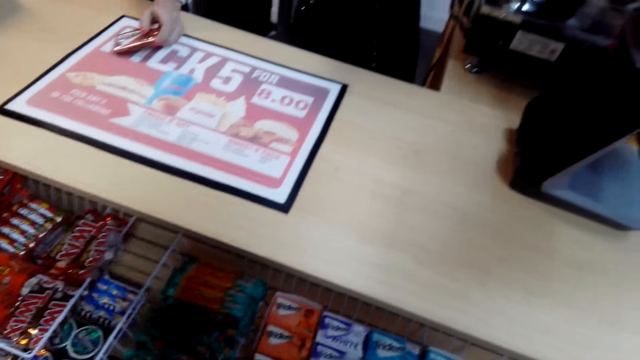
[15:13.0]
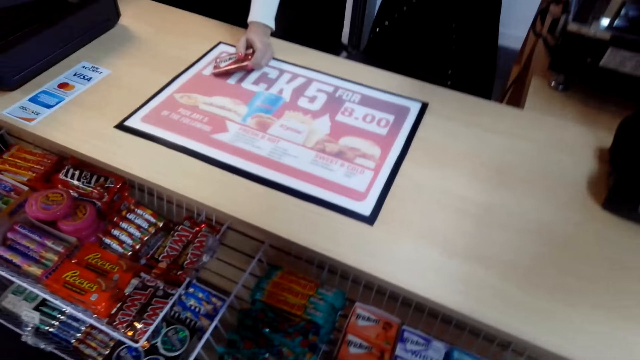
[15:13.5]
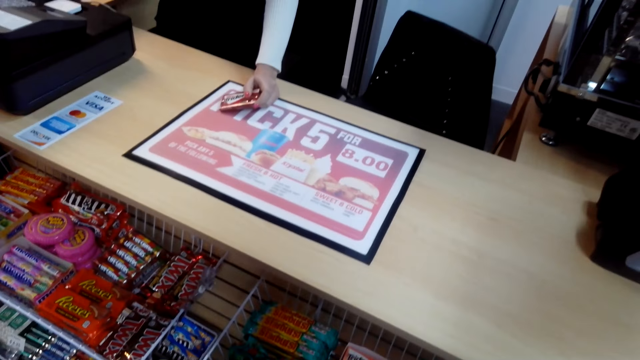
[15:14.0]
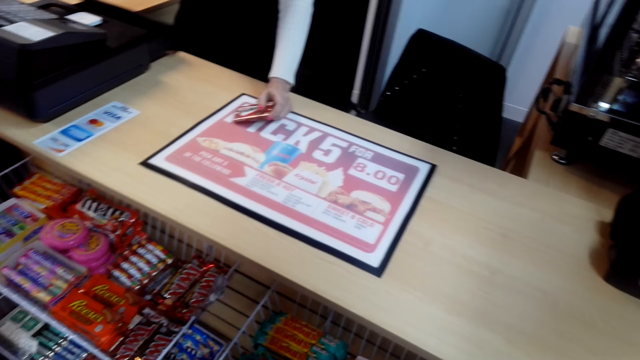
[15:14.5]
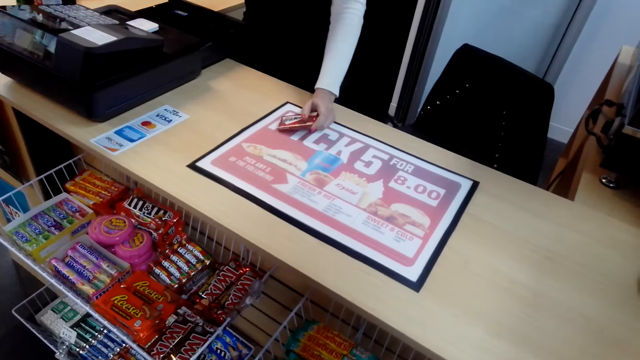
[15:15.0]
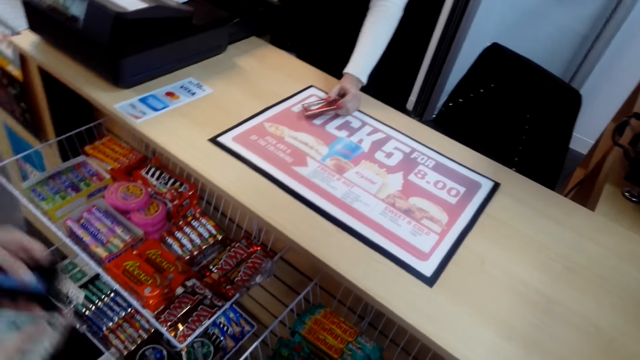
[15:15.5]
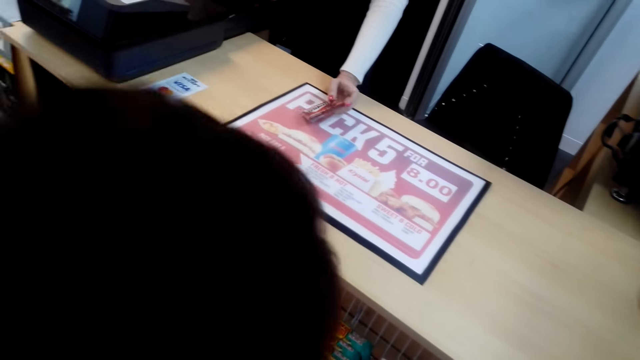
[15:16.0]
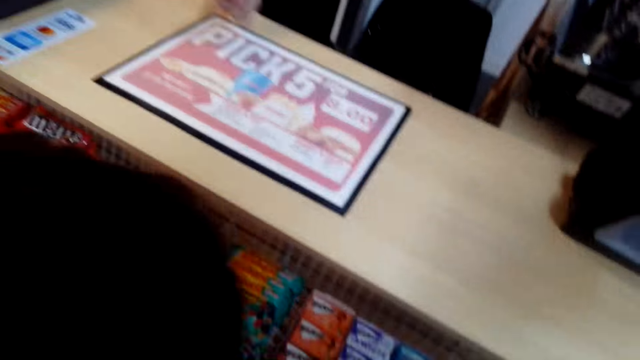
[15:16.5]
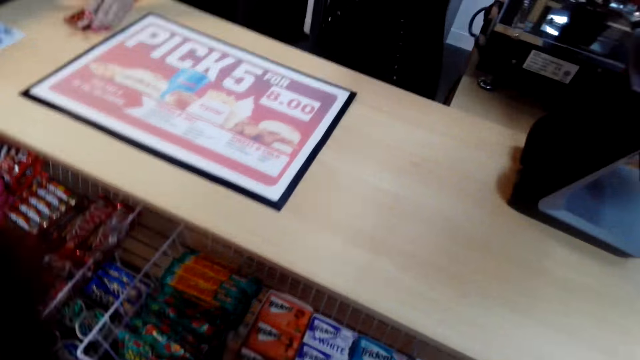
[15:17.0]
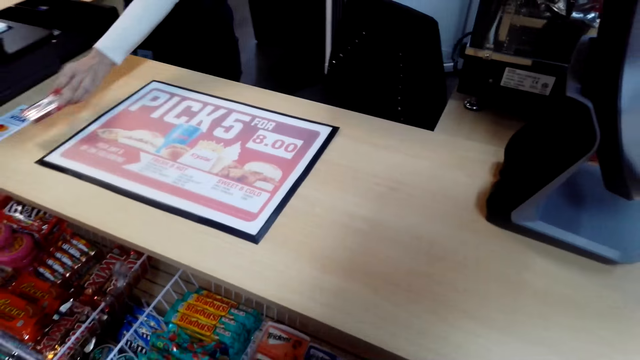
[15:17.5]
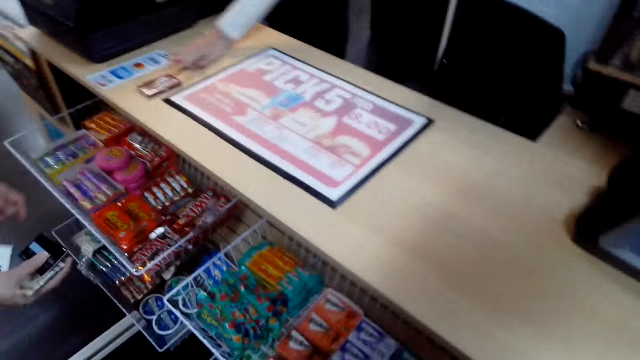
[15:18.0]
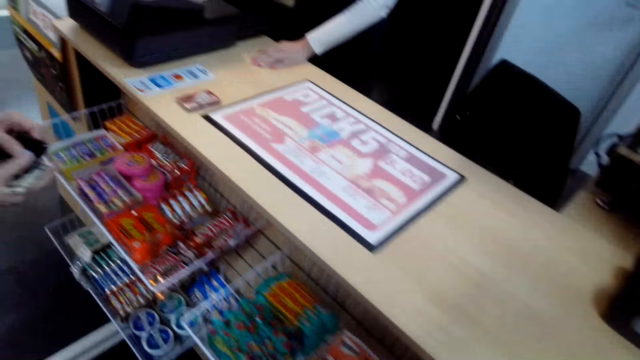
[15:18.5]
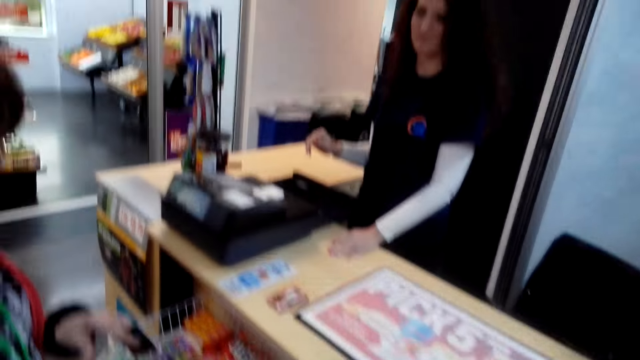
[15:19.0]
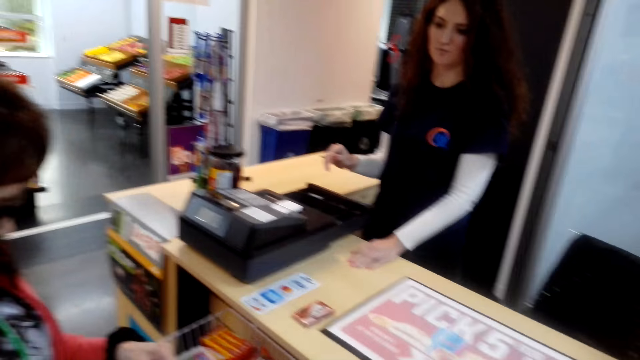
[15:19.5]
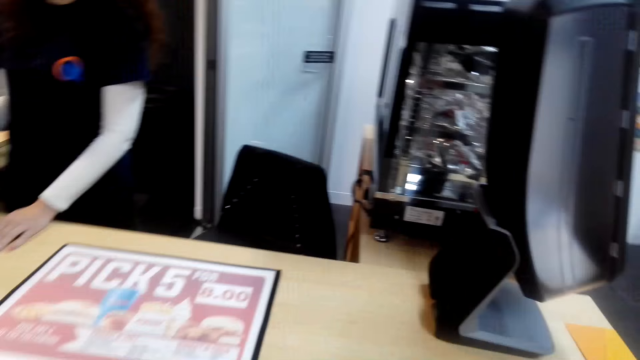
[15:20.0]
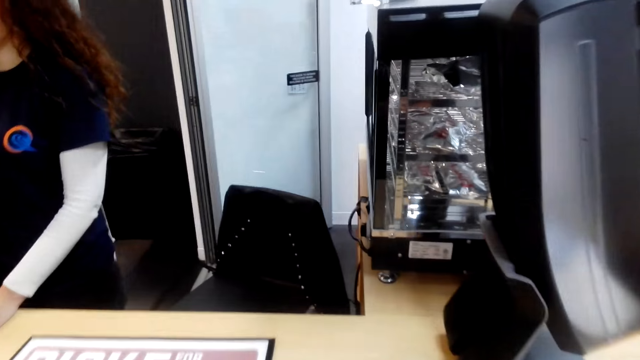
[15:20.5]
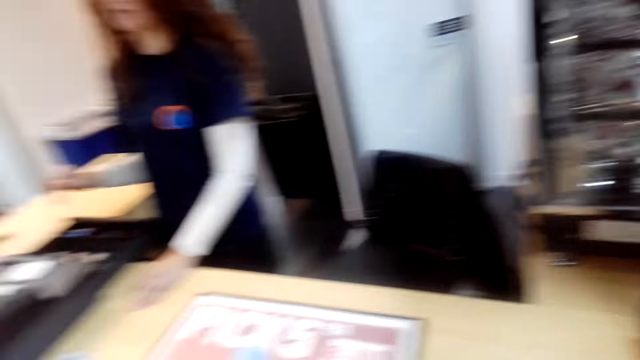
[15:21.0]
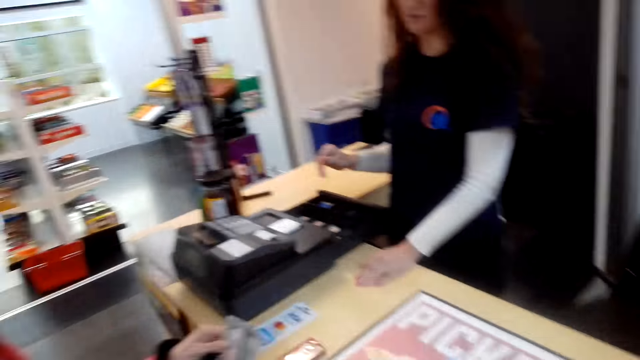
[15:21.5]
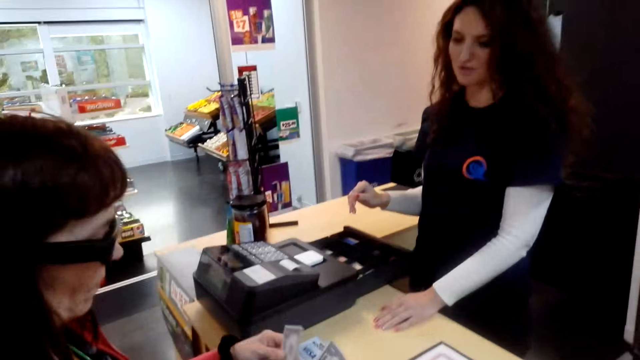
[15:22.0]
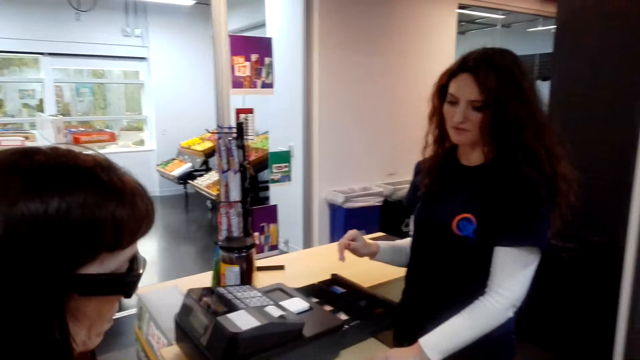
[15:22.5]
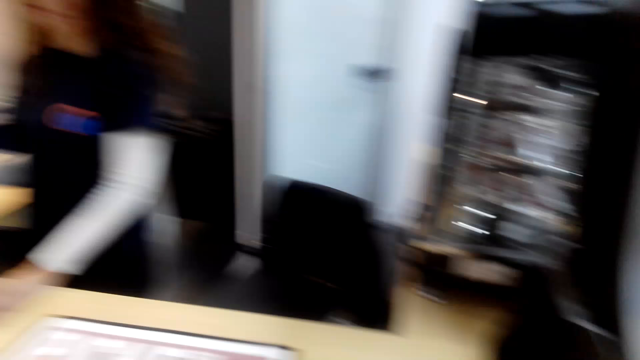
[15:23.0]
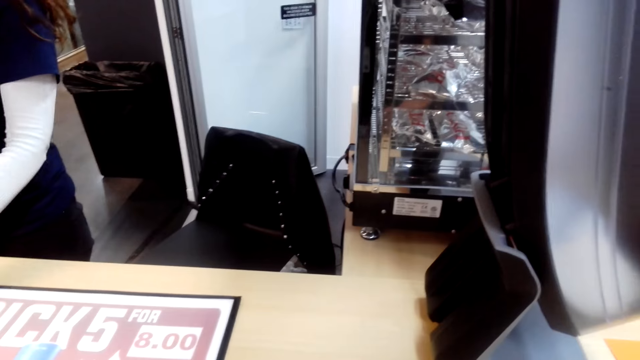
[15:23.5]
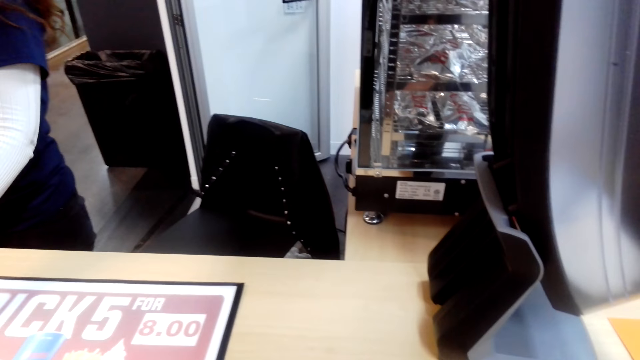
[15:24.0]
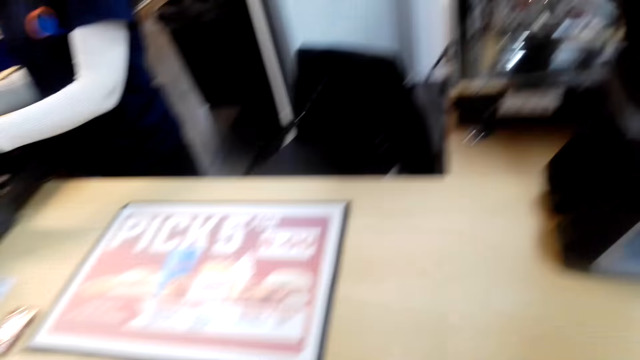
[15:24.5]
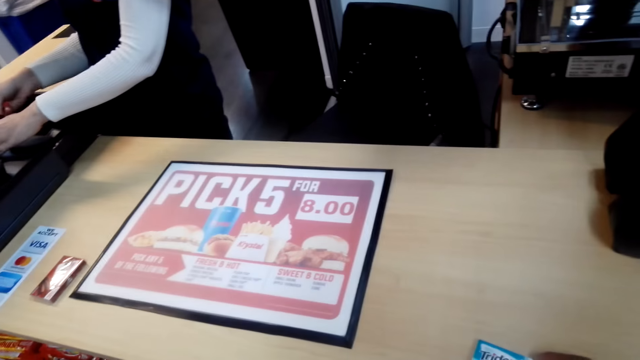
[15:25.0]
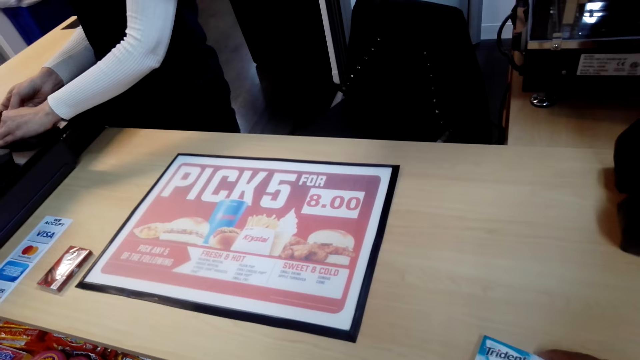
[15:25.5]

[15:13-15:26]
A person talks with another person. A third person does something. A fourth person drops the item on the counter. The camera wearer looks around. The third person counts cash.

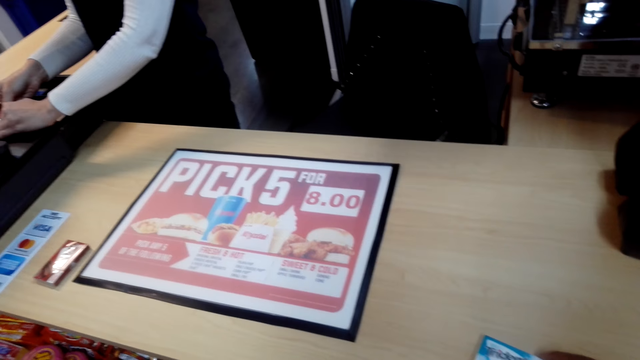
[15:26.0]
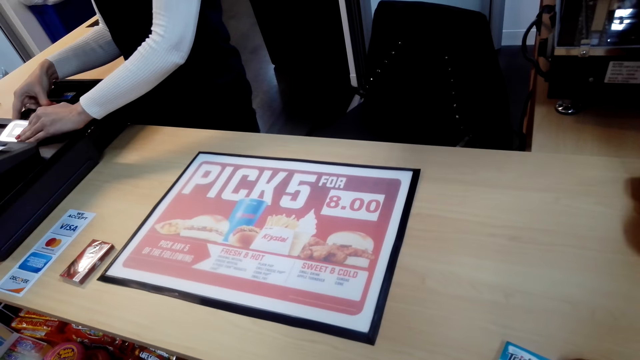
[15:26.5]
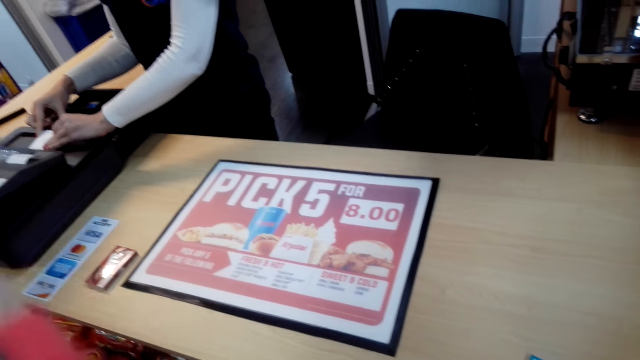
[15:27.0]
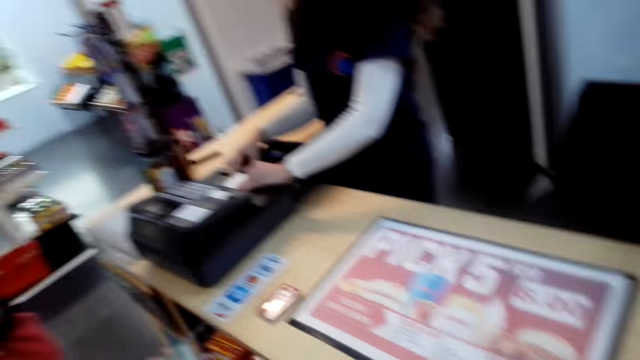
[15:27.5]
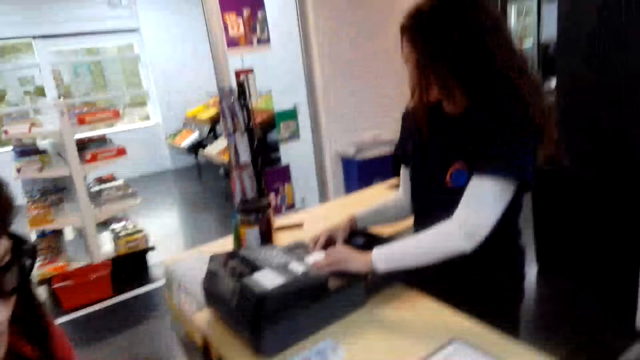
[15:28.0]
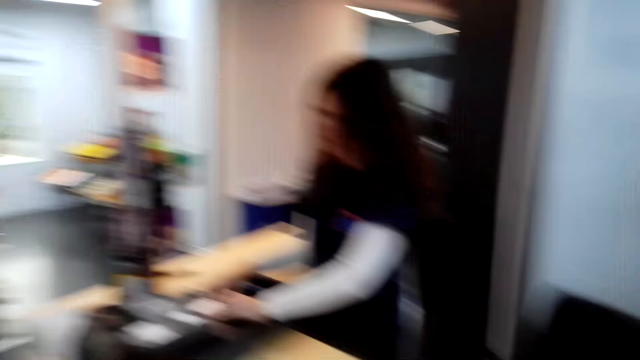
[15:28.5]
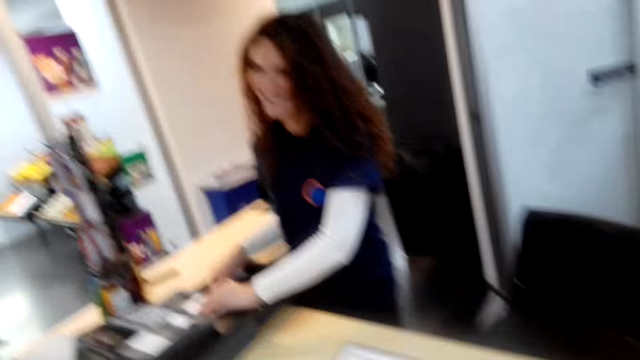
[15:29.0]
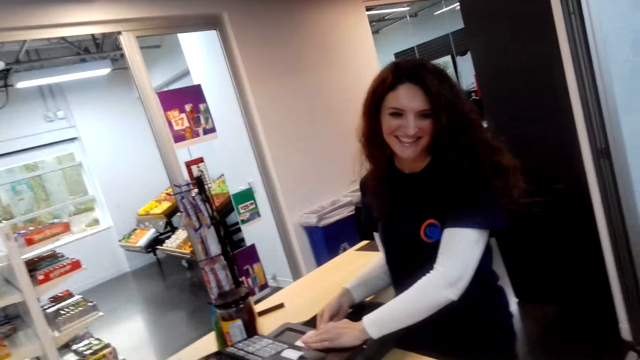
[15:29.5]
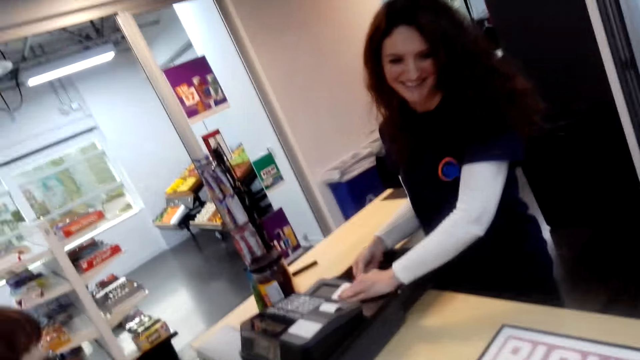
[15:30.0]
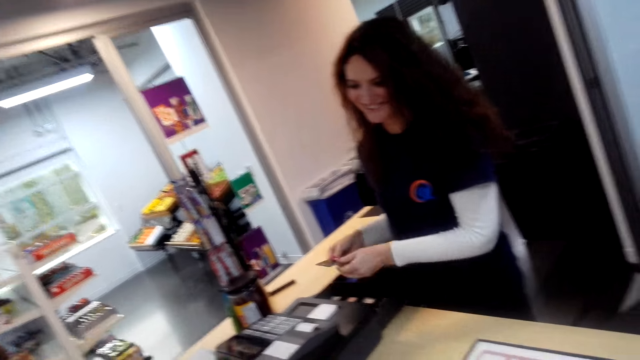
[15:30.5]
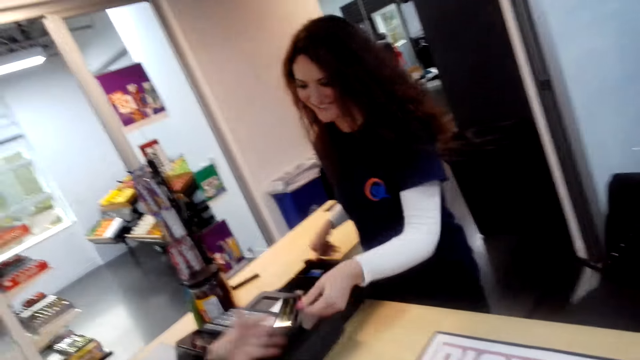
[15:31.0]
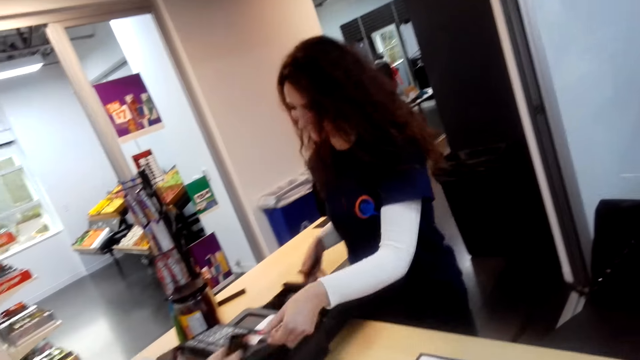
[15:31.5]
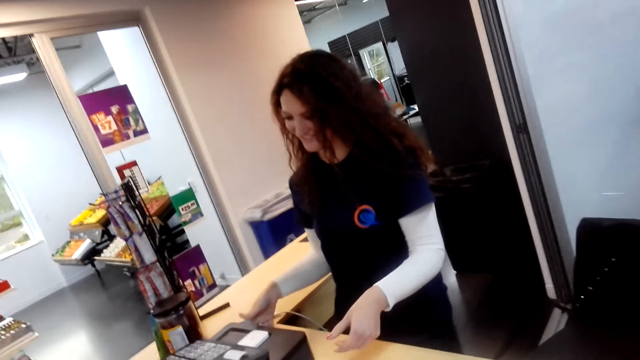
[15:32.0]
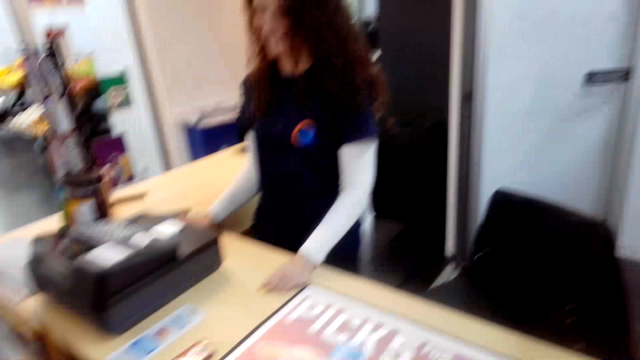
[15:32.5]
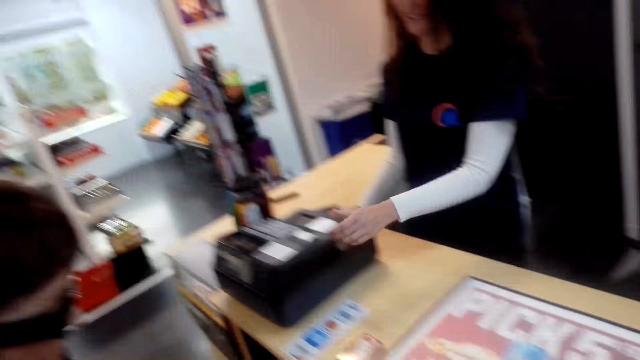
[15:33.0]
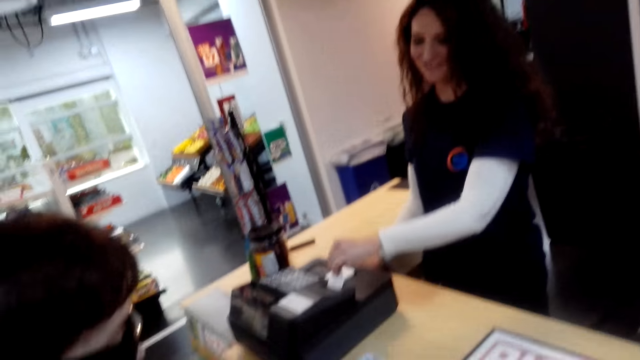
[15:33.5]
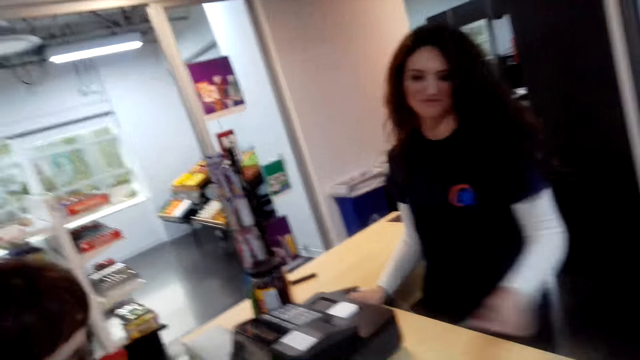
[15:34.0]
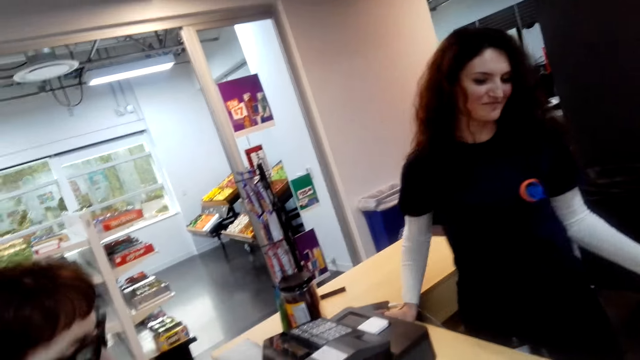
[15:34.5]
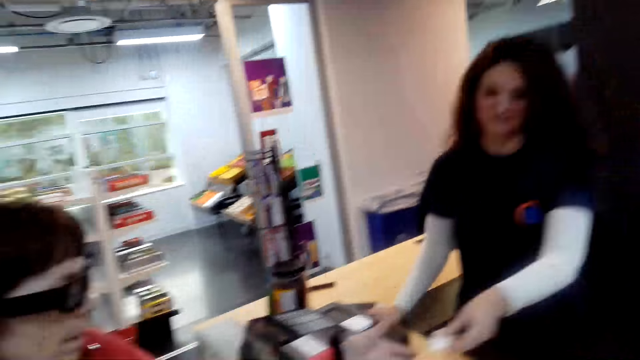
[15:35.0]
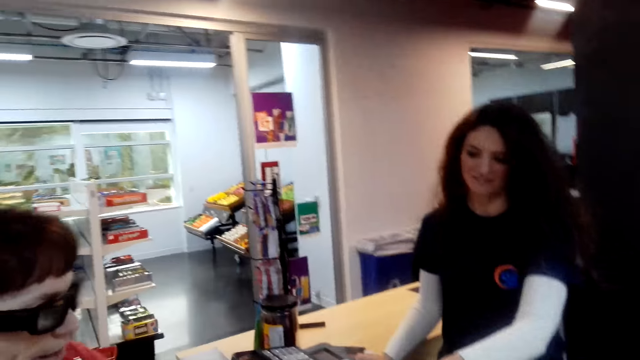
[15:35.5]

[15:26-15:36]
A person picks paper. Another person laughs. The other person takes a card. The camera wearer talks with the other person. The other person gives the card to the first person. The other person cuts a receipt. The first person talks with the camera wearer.
